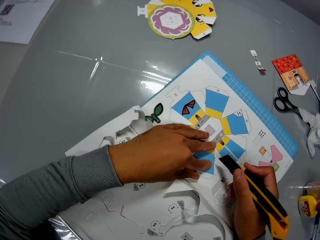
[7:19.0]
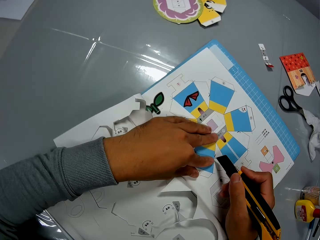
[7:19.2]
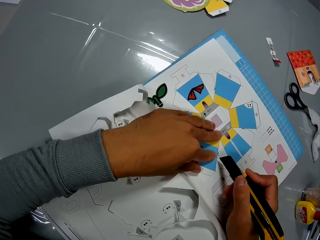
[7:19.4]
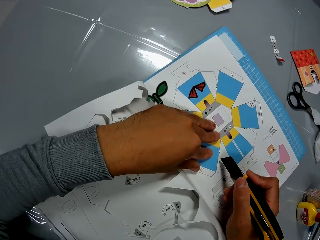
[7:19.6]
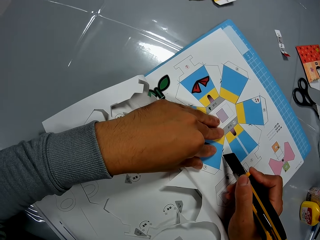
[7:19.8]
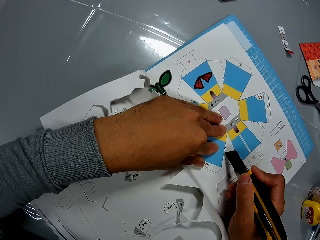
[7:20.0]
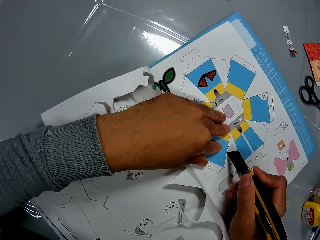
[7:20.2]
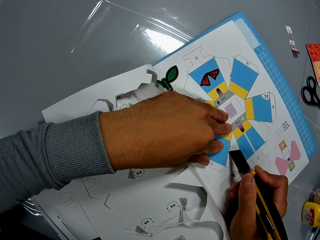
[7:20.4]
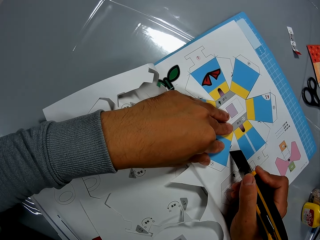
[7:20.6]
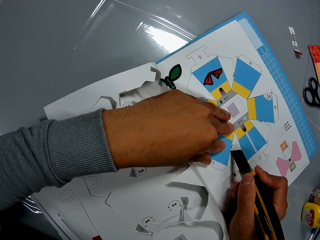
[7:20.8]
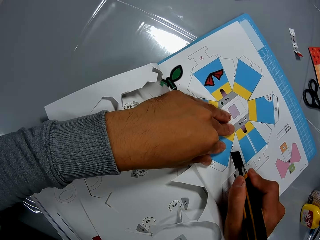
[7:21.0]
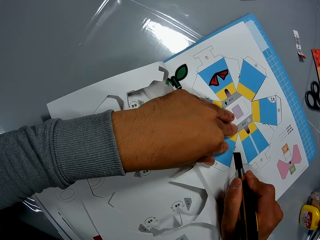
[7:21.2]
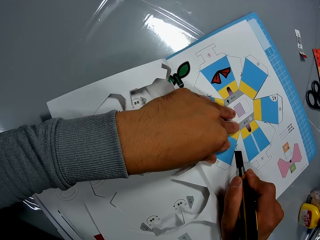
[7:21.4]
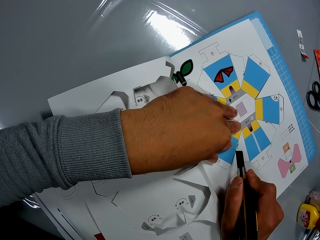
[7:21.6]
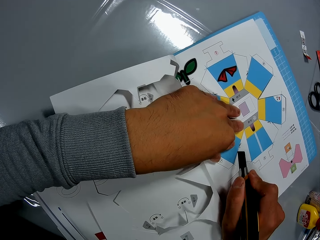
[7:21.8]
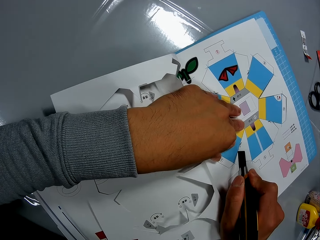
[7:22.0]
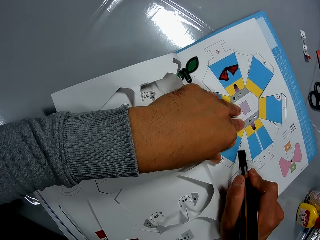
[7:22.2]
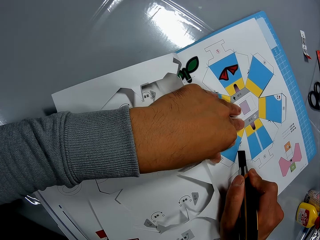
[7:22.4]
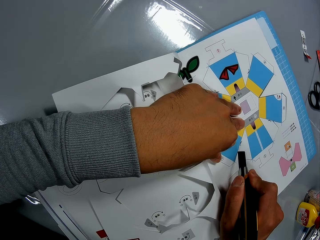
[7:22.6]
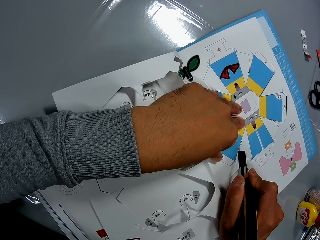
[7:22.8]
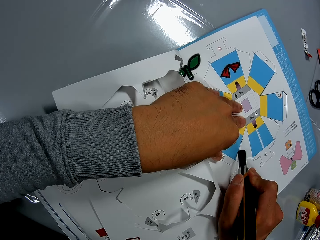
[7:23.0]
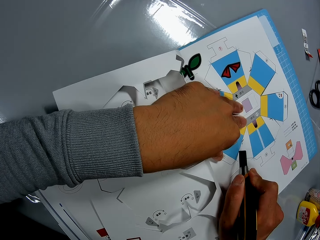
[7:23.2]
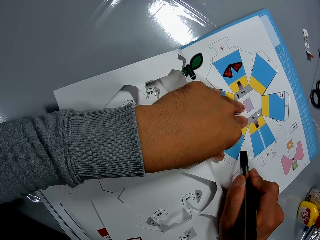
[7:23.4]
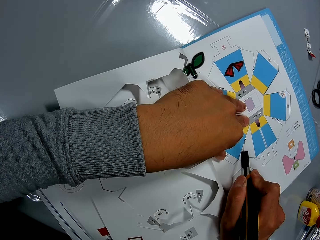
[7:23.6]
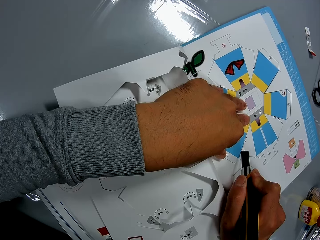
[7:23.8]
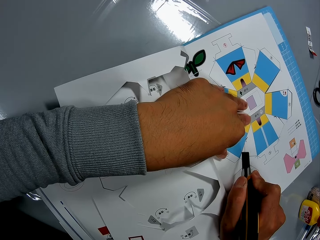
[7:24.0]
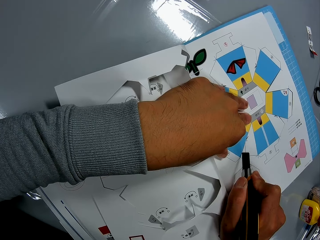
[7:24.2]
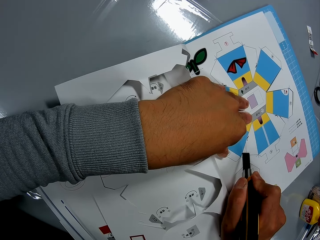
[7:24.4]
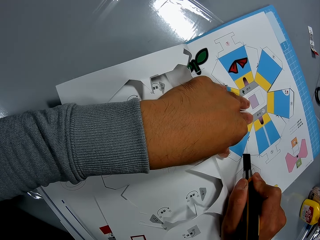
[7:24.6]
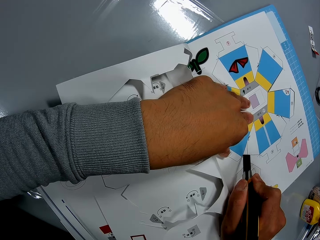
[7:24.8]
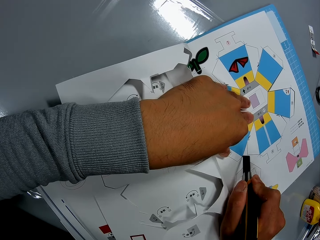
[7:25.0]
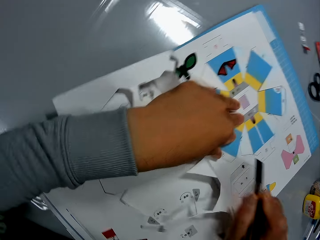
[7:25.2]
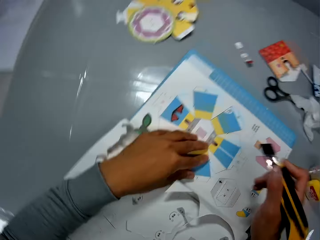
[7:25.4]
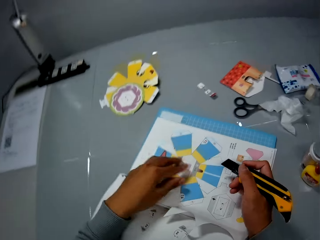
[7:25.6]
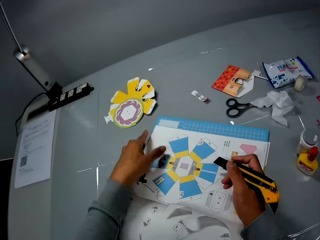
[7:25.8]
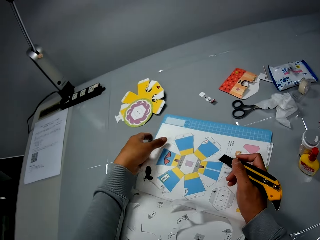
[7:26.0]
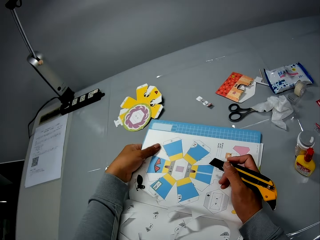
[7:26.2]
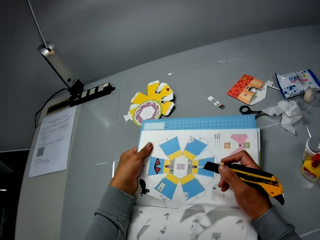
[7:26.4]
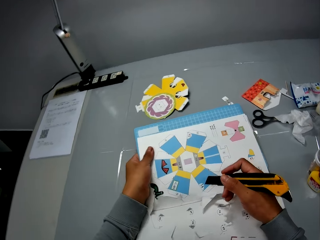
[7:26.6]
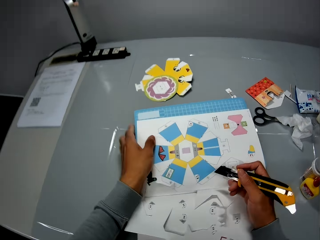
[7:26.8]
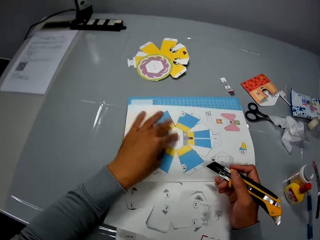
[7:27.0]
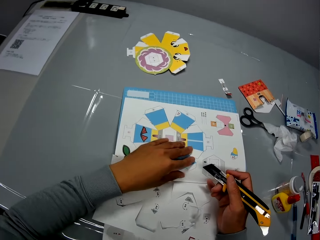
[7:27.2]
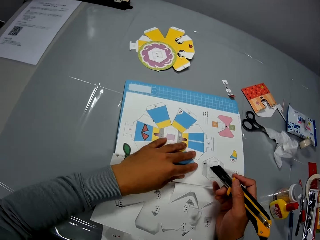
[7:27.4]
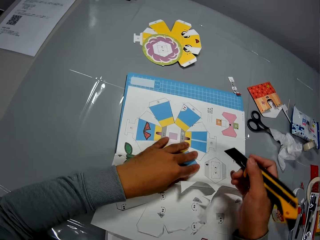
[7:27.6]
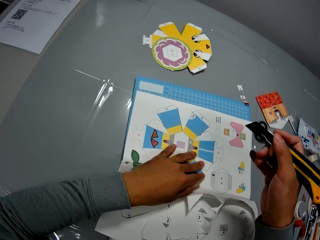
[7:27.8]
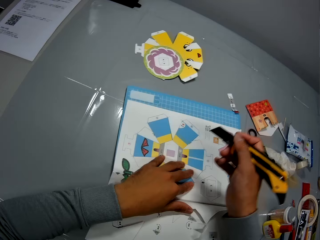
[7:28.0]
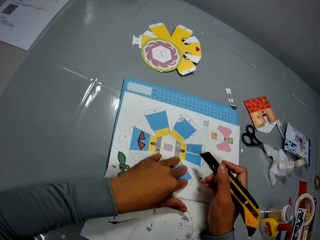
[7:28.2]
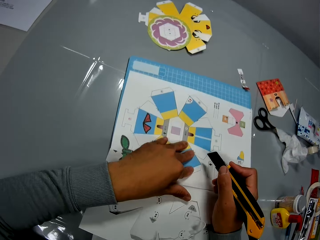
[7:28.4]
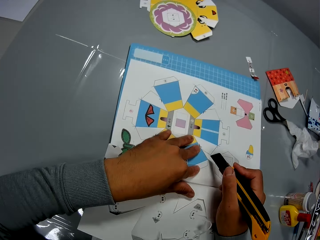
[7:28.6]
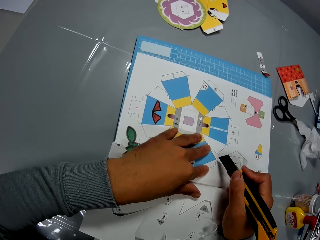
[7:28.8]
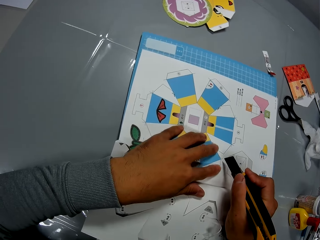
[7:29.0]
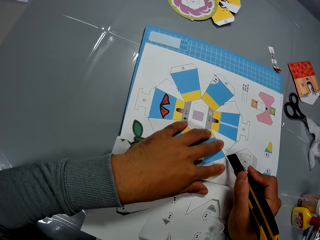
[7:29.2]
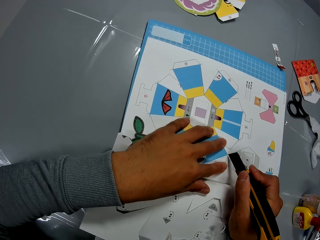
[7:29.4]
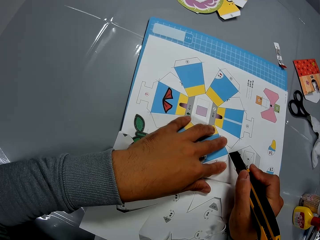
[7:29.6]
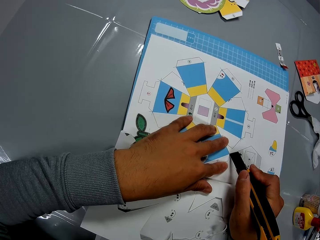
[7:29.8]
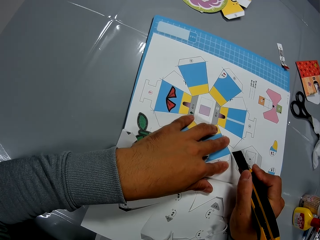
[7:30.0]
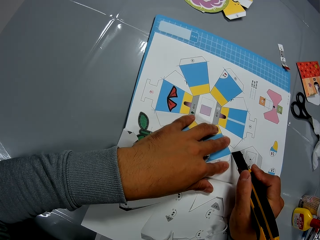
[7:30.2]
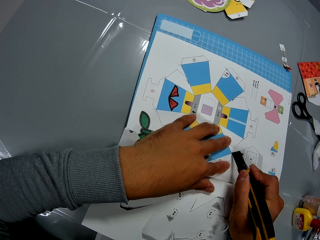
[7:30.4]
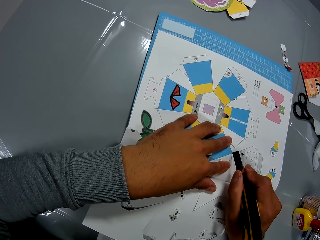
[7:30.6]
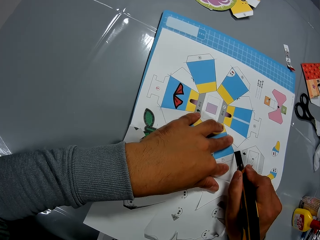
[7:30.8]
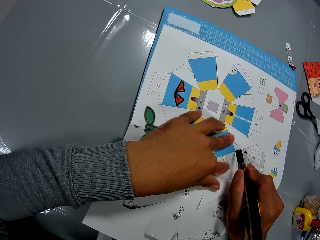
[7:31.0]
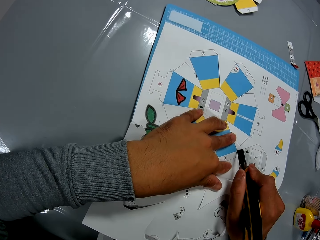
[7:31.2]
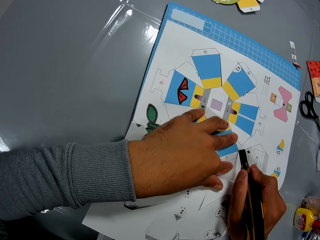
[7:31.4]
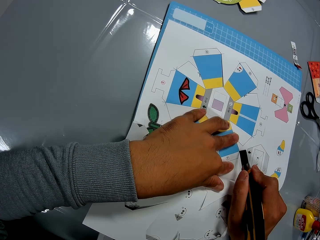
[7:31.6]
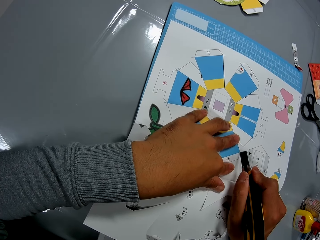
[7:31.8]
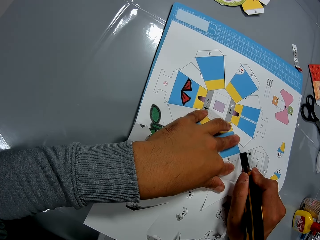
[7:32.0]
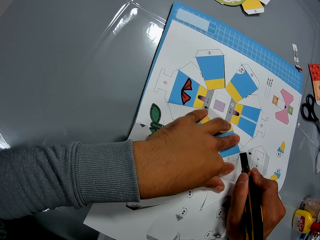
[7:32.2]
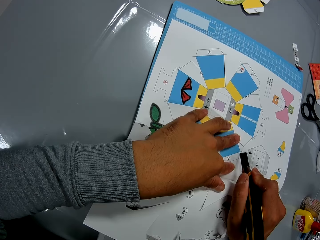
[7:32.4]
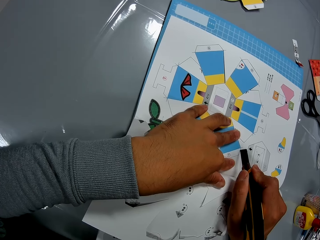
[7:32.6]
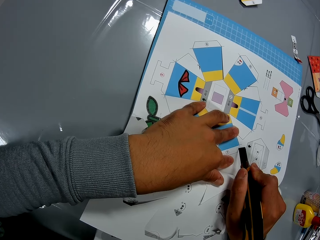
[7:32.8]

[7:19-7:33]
The camera wearer holds the book. He cuts the book on the table with the cutter in his right hand and his left hand on the book. He moves around. He adjusts the book on the table with his left hand. He turns the book. He holds the book. He cuts the book on the table with the cutter in his right hand and his left hand on the book.

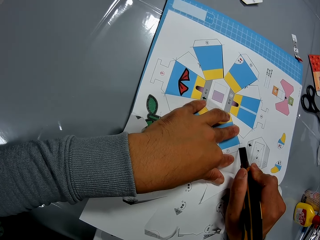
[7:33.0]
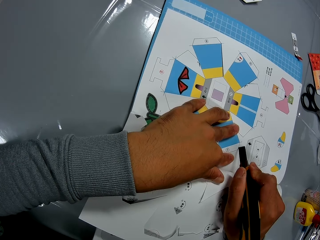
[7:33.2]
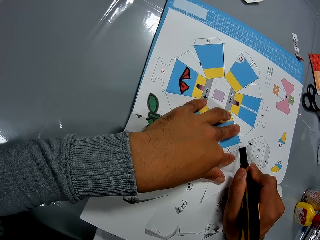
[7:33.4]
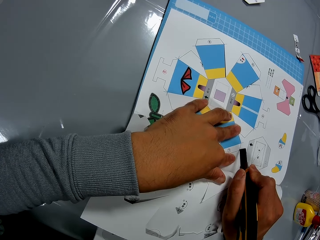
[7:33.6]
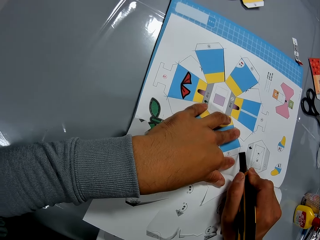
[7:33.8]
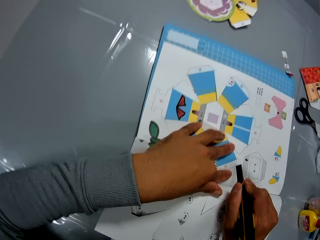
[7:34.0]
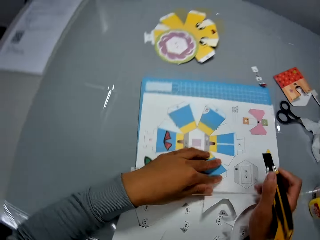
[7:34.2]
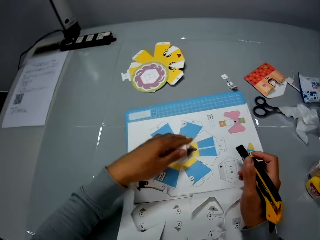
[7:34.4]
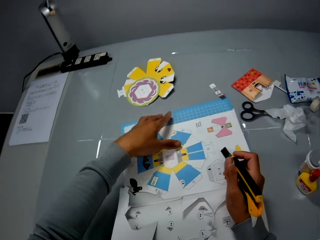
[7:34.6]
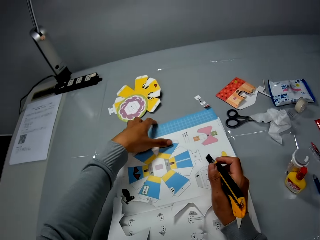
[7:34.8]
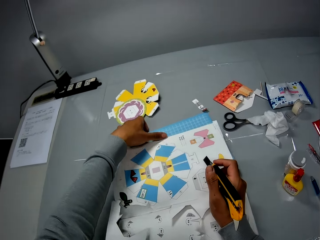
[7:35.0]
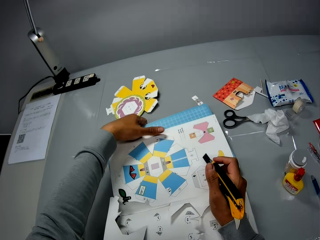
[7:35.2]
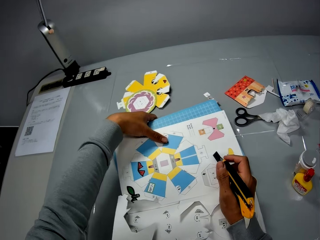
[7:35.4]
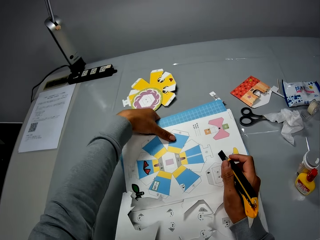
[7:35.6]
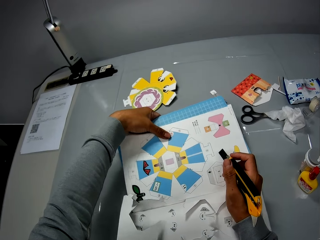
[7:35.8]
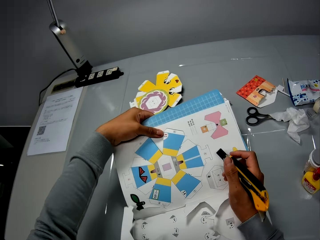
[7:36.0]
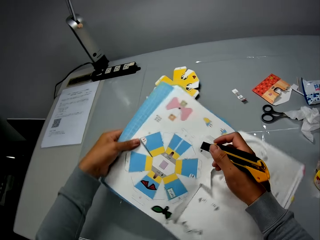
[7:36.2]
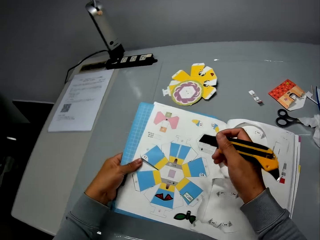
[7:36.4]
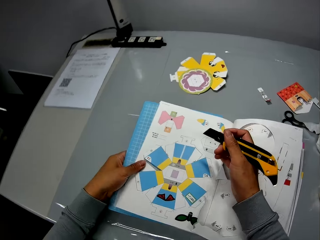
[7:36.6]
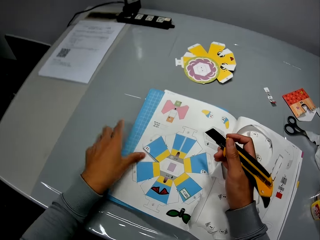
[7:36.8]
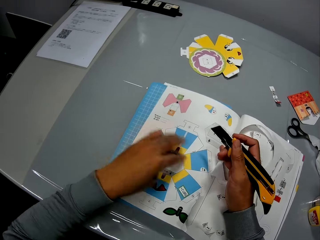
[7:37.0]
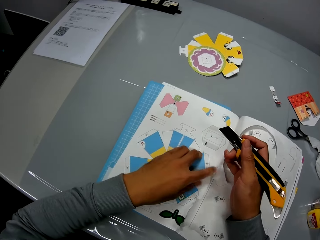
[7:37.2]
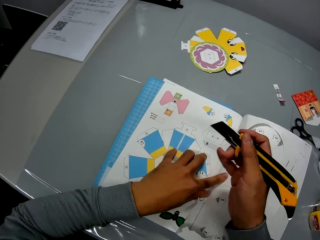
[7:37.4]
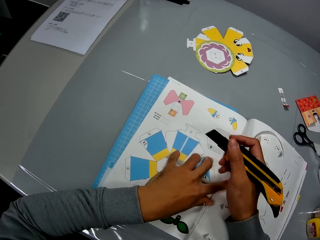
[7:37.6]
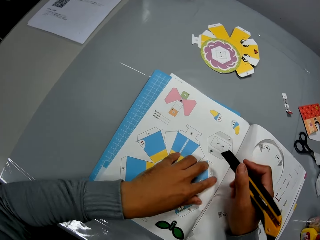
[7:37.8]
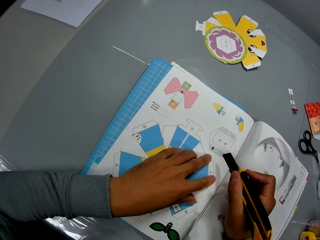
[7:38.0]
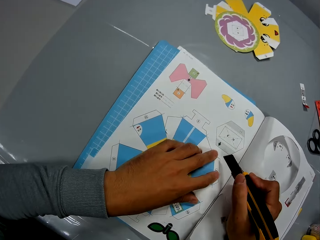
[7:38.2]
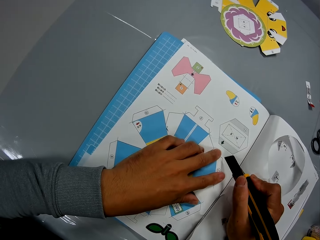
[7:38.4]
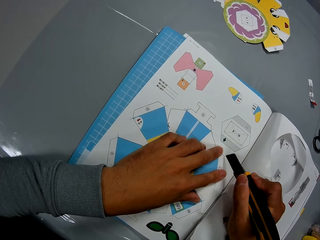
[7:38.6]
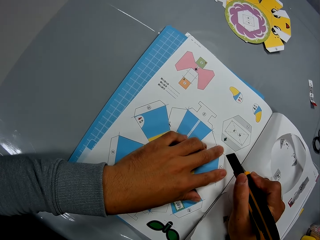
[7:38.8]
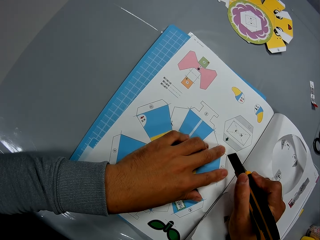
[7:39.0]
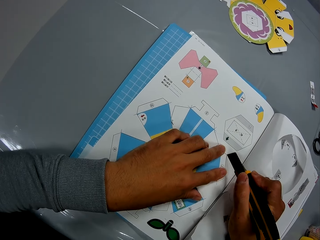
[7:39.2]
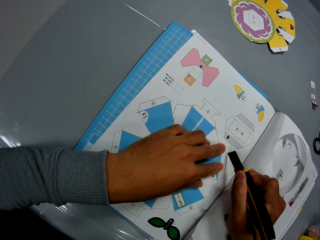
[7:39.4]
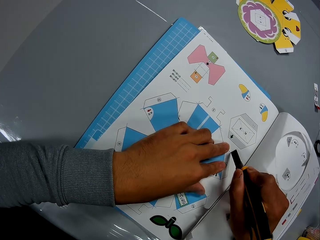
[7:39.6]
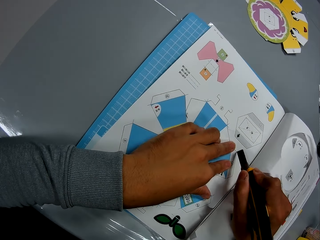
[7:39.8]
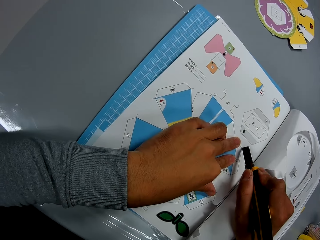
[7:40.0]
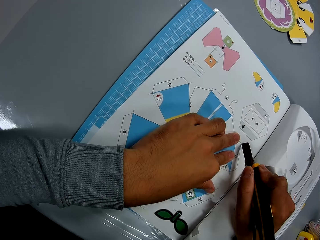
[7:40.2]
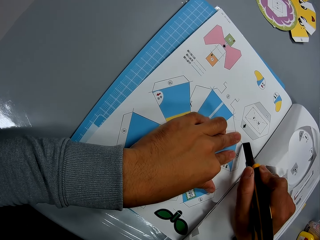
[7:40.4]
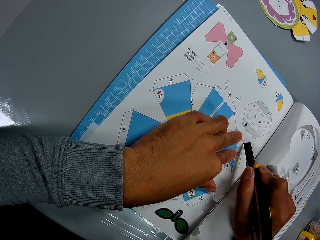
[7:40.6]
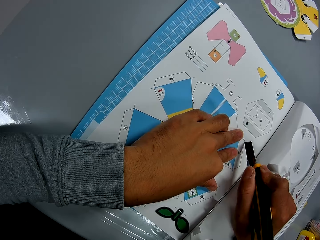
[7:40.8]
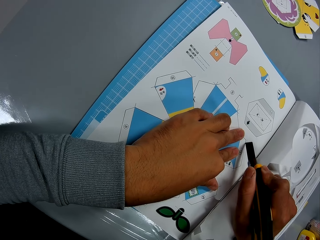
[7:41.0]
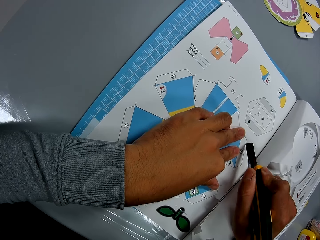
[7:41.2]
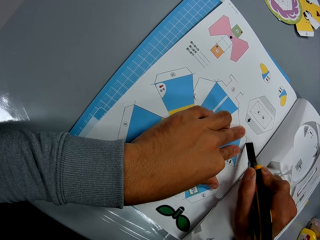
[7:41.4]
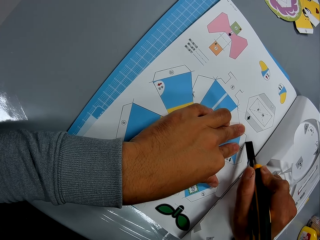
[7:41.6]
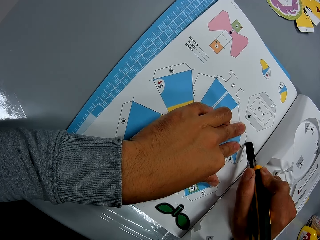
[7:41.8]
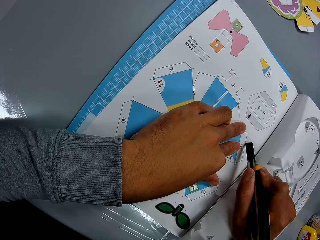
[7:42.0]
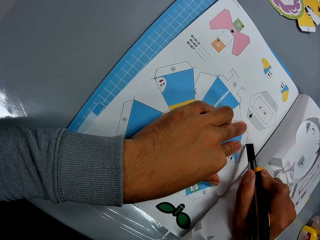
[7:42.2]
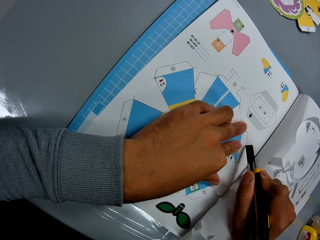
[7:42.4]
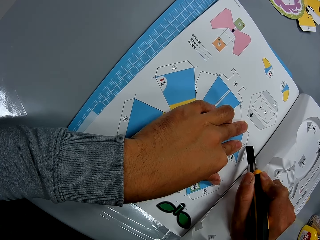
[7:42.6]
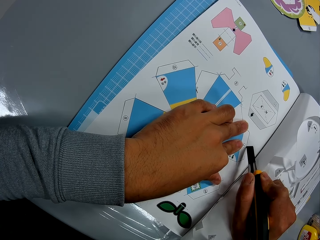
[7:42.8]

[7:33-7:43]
The camera wearer moves around. He adjusts the book on the table with his left hand. He turns the book. He holds the book. He cuts the book on the table with the cutter in his right hand and his left hand on the book.
